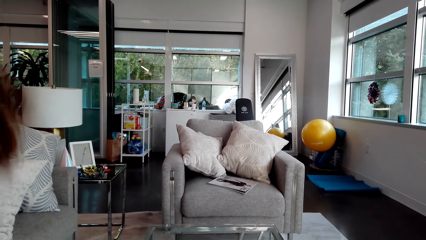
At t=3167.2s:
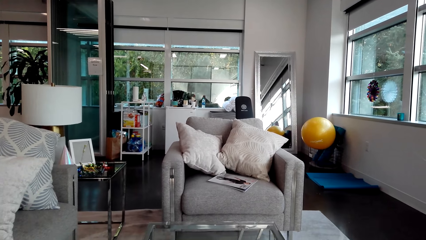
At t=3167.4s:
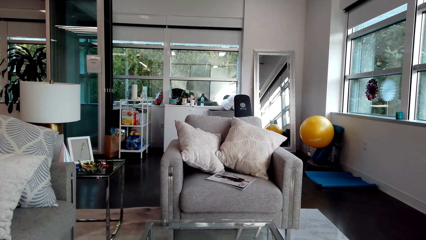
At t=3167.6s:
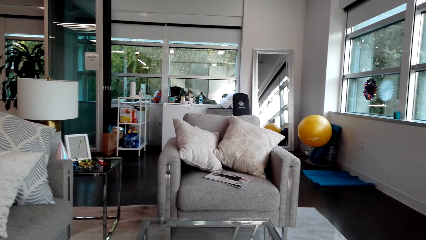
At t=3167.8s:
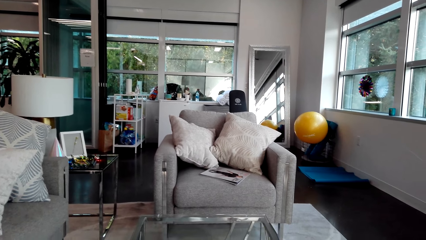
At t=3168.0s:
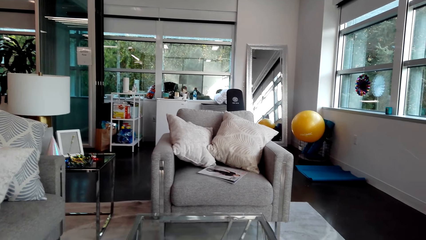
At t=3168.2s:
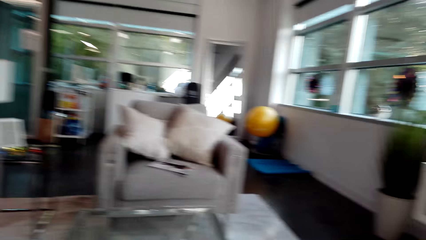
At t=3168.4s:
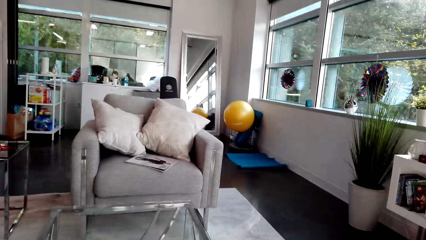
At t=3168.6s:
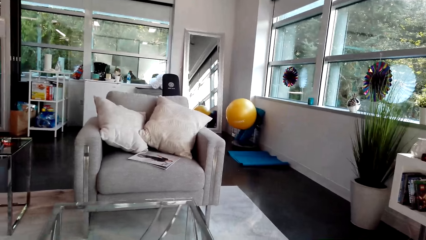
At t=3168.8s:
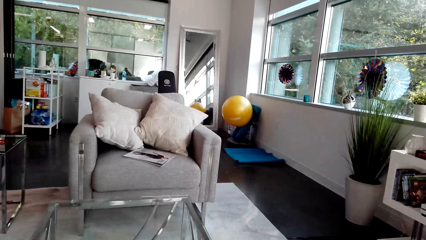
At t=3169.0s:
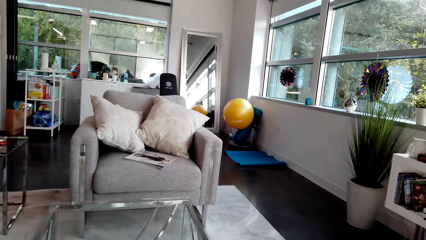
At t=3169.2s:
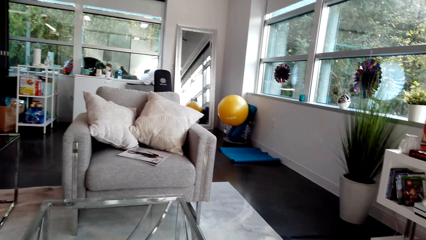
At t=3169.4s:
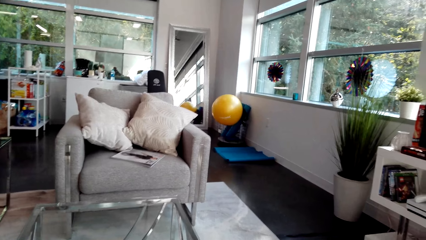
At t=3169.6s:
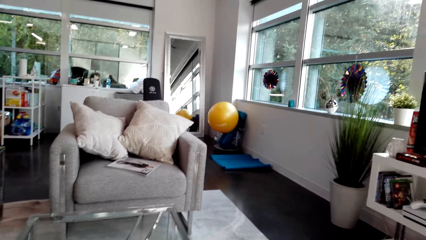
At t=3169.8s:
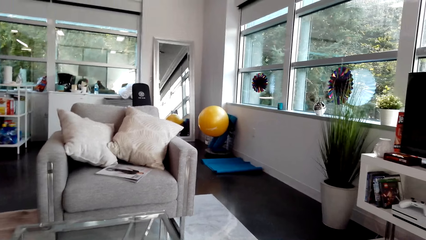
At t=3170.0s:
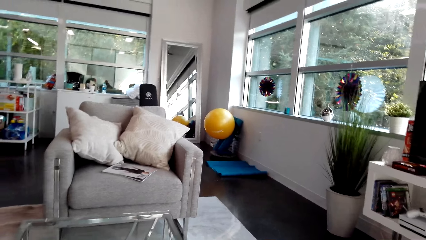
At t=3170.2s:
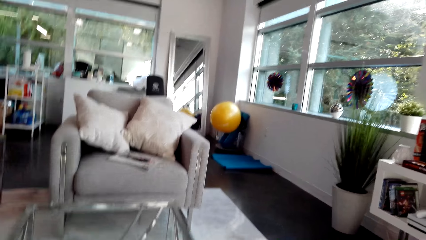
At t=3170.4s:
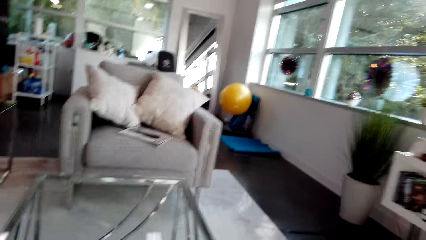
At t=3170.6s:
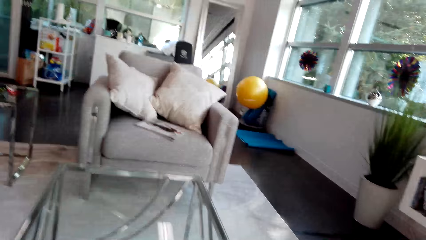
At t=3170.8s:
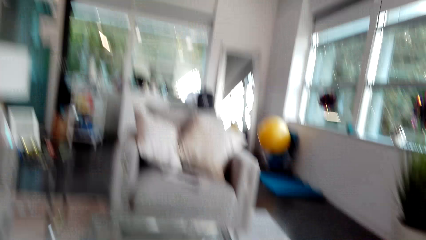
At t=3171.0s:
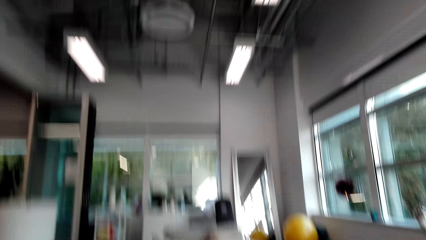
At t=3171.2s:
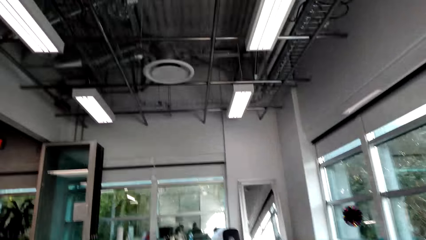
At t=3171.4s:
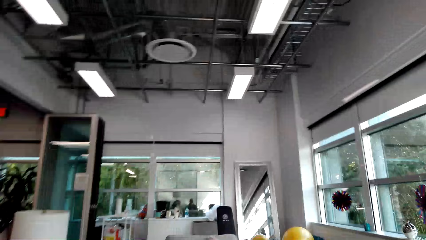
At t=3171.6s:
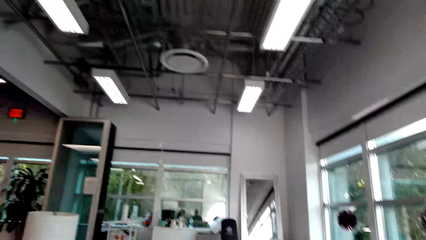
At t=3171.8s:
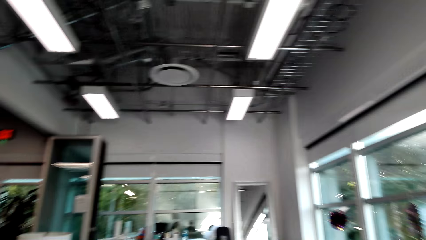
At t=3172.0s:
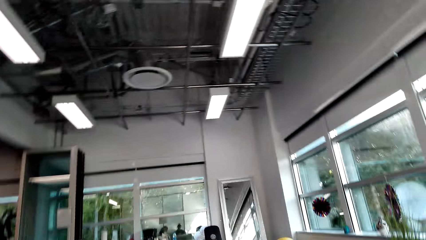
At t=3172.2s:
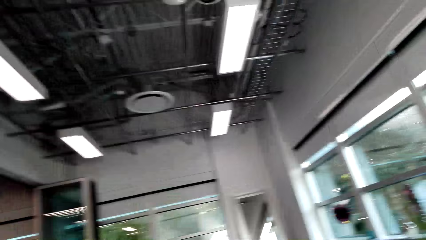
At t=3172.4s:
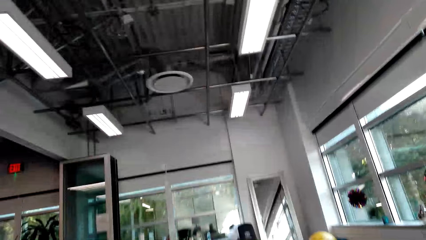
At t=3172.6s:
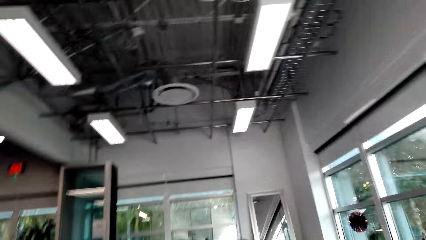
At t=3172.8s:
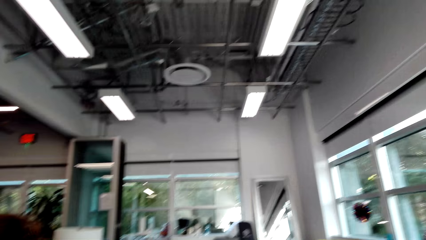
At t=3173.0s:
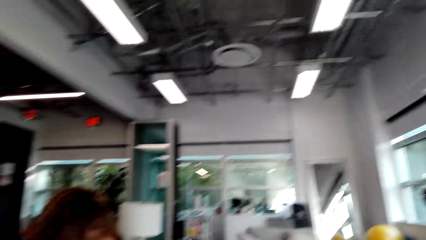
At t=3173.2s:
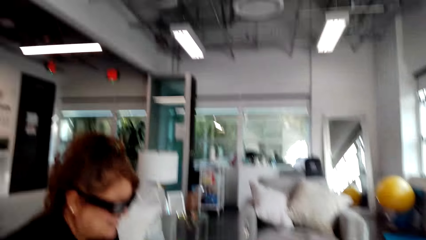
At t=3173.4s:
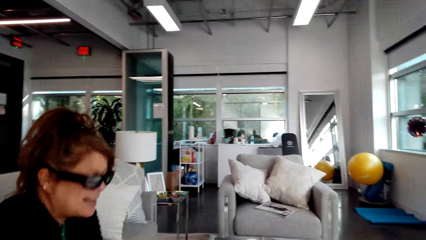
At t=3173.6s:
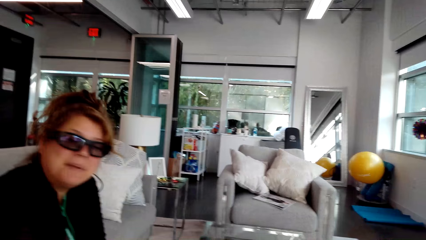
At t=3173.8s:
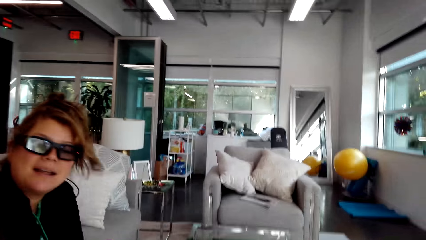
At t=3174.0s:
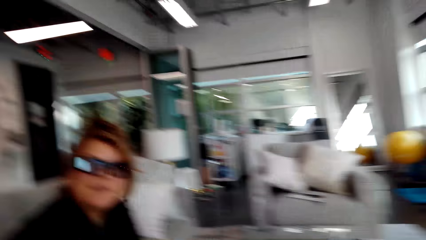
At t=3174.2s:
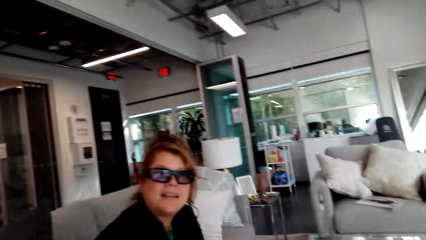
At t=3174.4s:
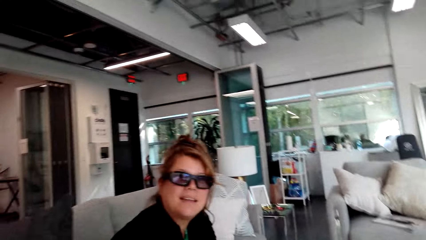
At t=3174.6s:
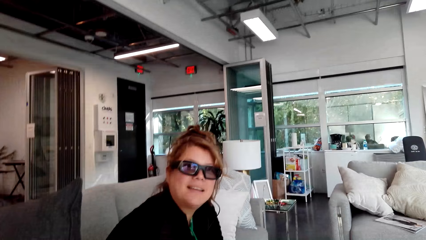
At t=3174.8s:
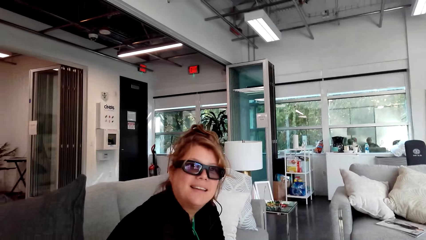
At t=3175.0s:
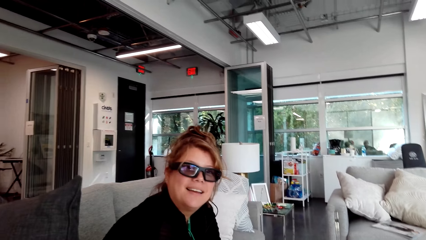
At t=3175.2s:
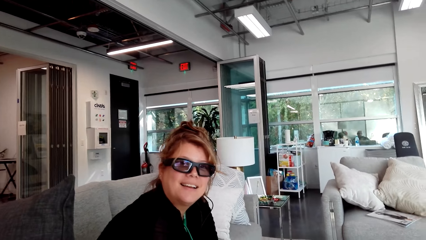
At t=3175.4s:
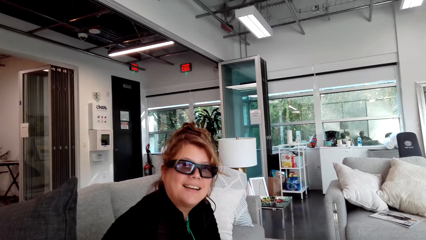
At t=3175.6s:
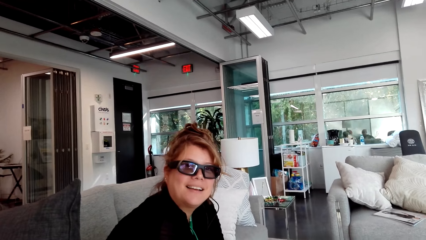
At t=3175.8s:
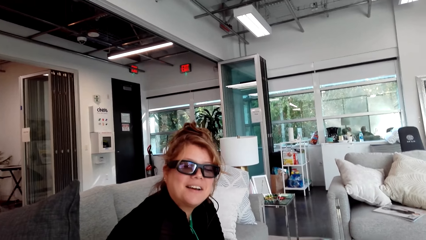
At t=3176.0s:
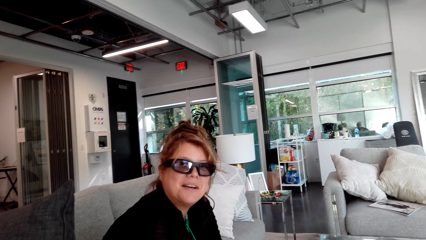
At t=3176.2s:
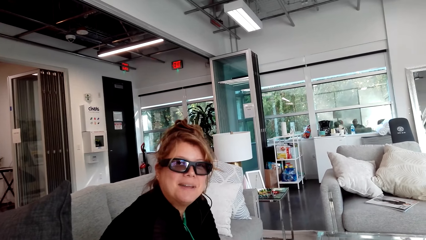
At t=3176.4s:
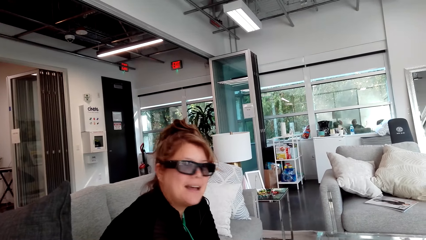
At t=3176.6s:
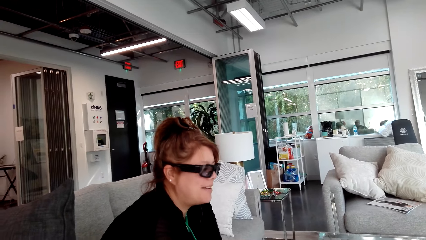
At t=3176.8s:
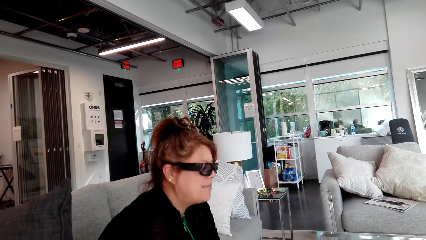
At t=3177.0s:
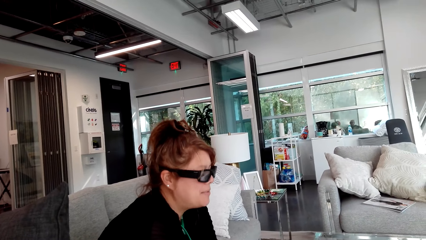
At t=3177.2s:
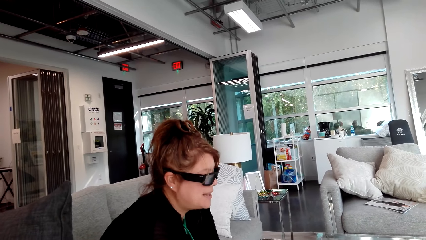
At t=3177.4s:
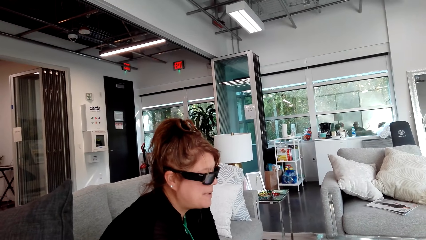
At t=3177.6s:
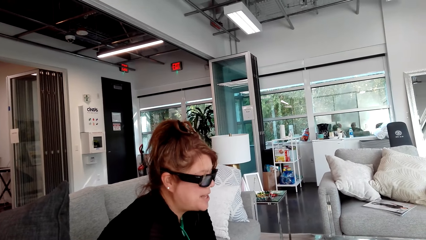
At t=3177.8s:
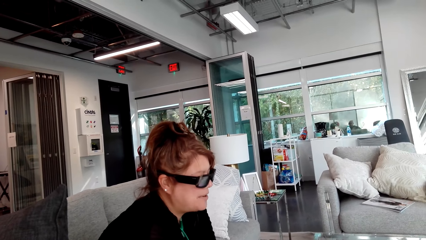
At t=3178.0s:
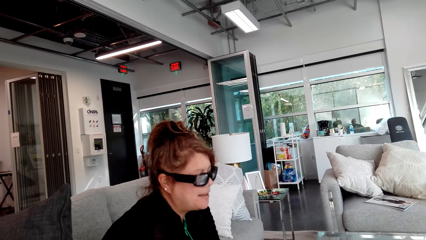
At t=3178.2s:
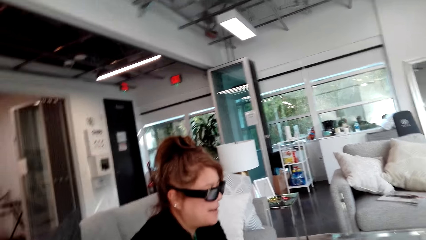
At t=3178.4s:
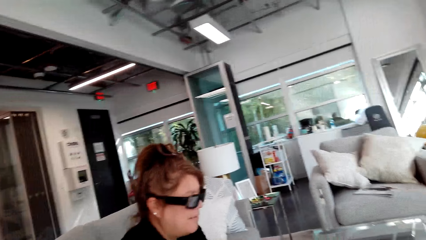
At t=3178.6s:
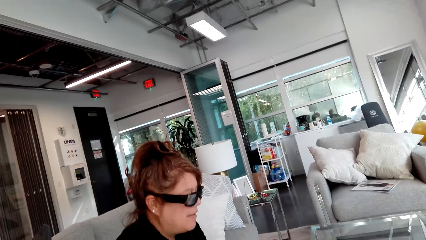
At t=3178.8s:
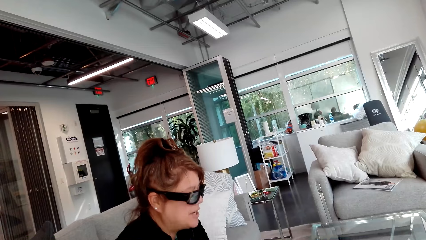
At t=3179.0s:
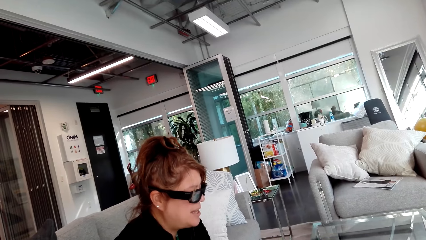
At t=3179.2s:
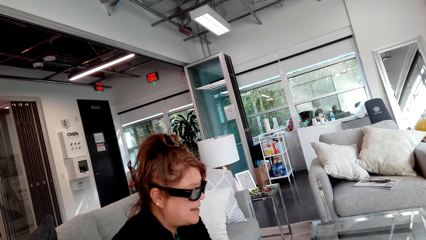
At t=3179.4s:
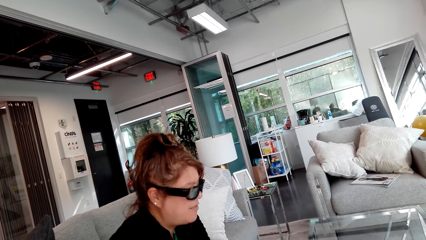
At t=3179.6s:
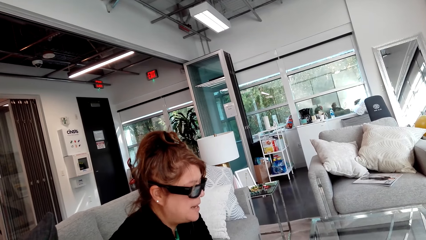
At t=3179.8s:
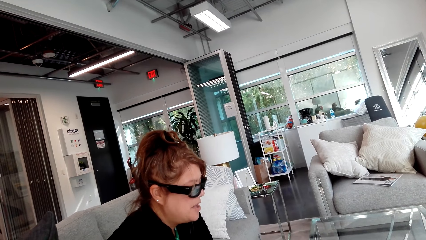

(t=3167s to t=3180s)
The camera wearer stares at the person.

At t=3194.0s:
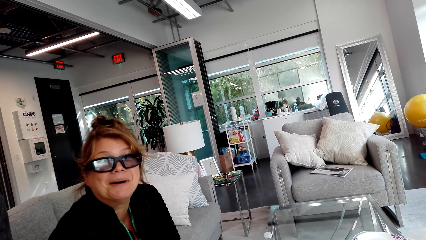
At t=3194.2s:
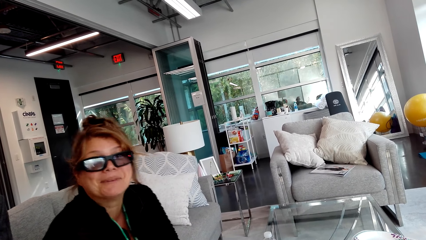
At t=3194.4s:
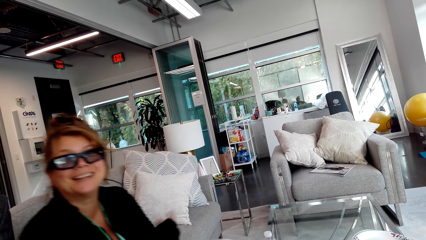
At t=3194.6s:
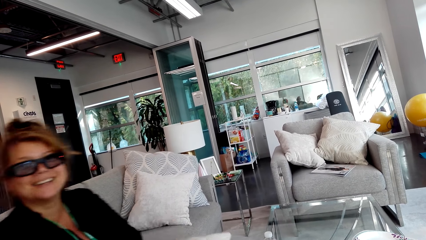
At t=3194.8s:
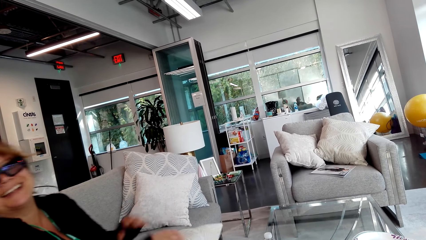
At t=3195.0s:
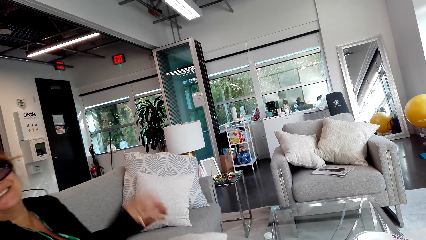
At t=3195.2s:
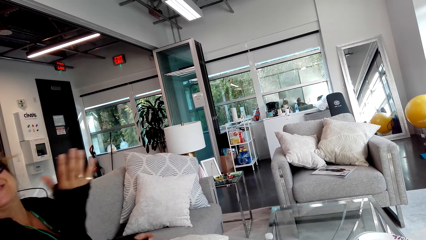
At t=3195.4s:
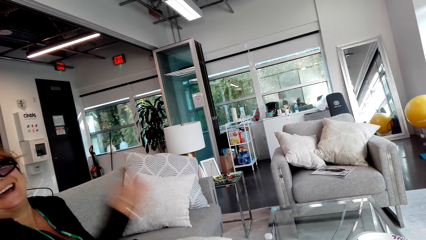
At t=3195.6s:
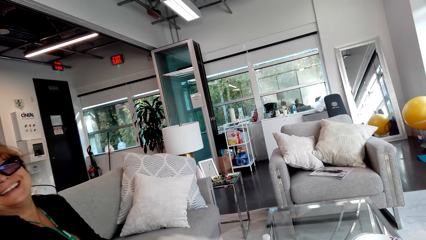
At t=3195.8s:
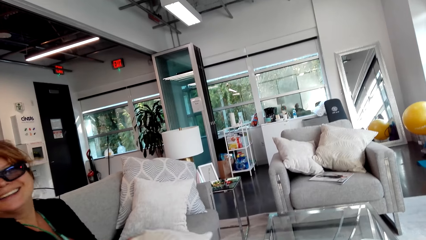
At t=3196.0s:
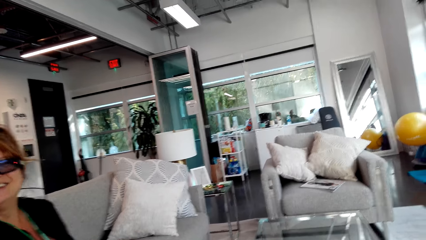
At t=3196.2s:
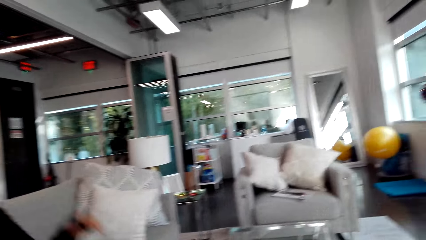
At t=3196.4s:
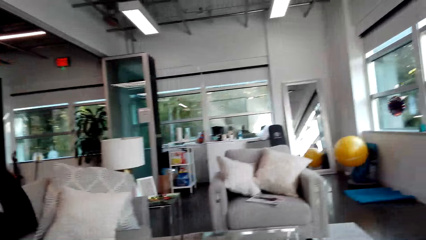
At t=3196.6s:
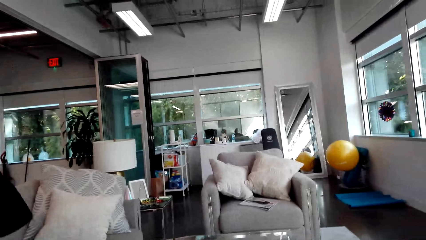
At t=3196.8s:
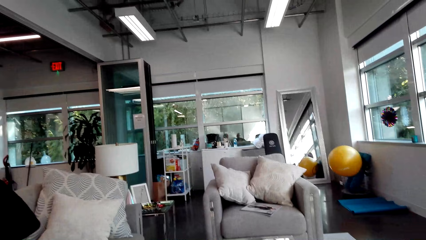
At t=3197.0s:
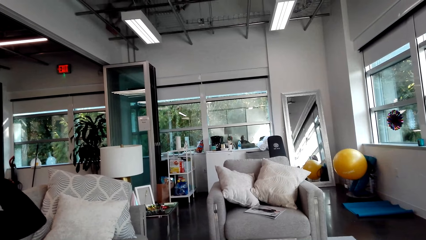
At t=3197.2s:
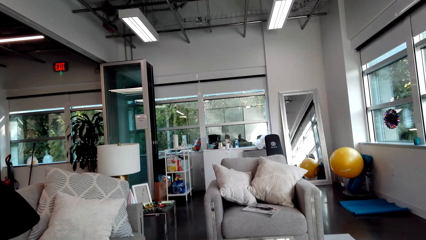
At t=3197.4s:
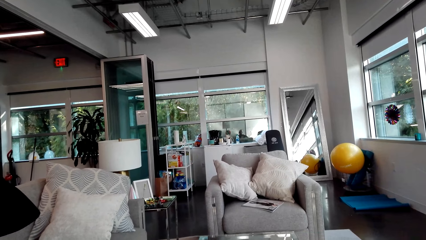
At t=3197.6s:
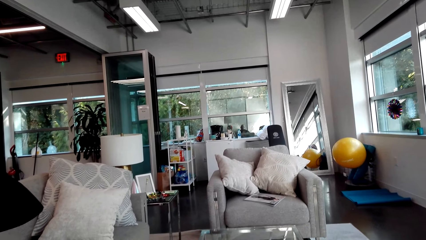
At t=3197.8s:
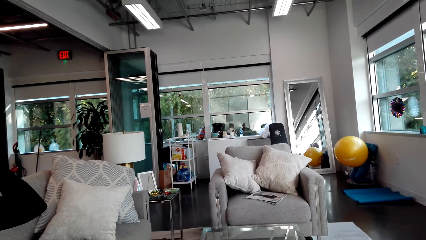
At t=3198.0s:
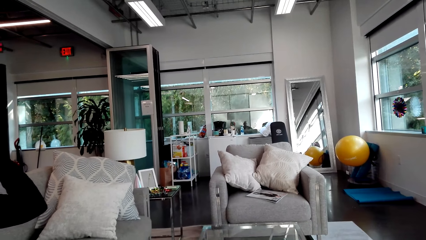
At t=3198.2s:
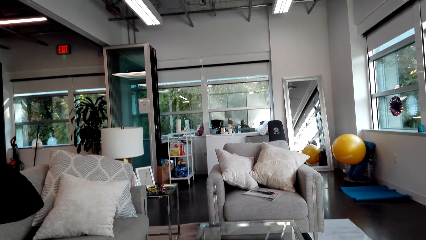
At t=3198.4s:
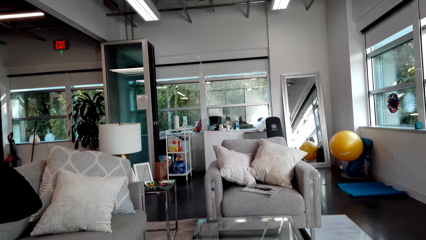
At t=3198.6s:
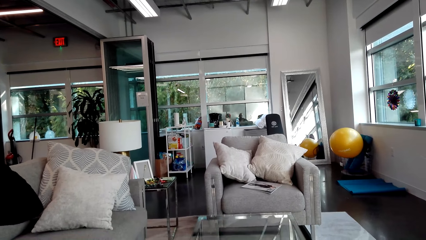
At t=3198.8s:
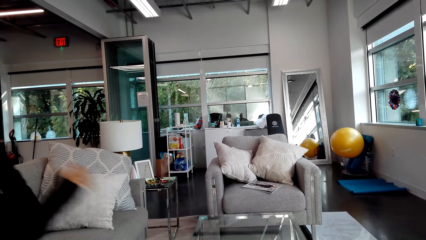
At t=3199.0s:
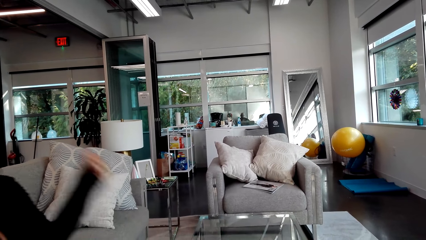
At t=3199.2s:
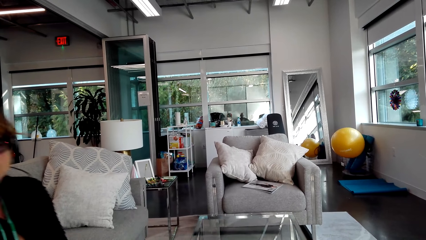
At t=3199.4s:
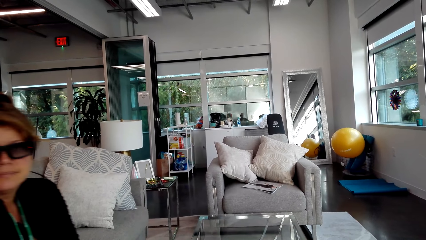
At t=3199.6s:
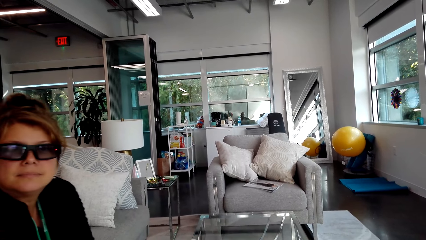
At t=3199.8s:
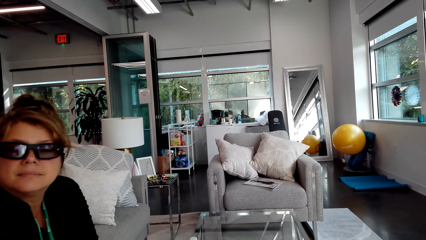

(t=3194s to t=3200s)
A person moves the hand. The camera wearer looks around.
